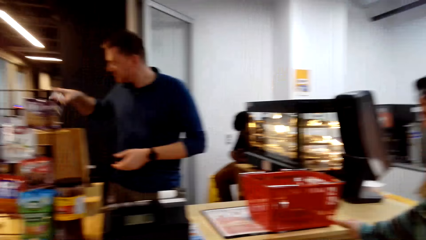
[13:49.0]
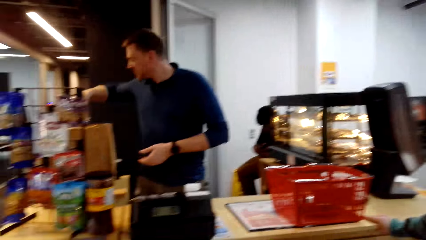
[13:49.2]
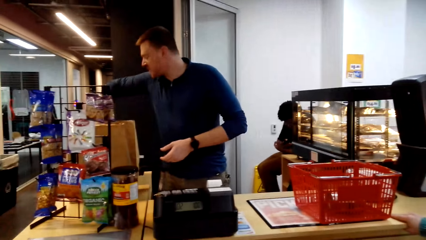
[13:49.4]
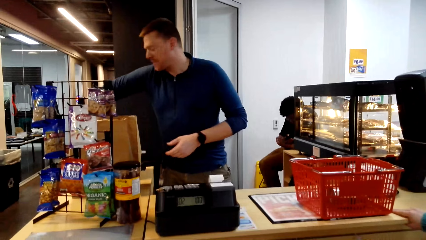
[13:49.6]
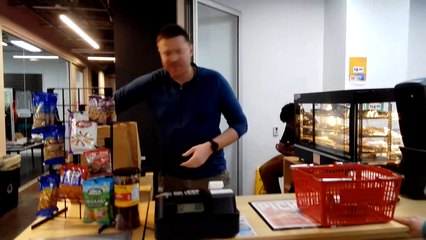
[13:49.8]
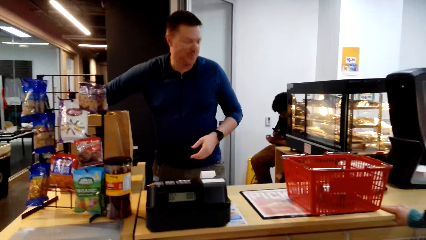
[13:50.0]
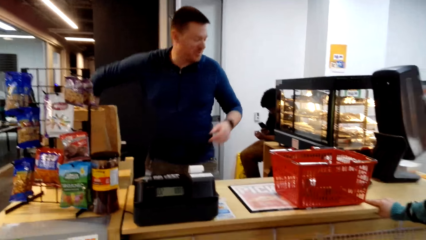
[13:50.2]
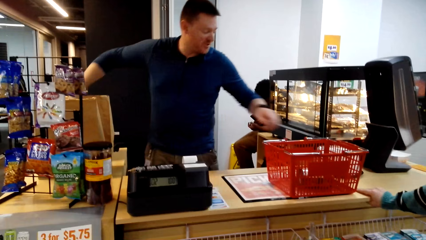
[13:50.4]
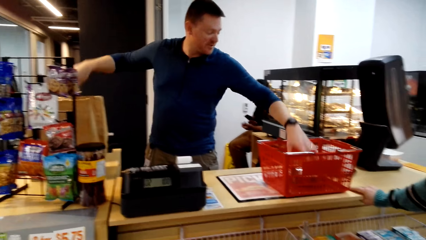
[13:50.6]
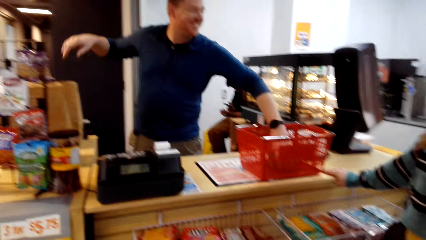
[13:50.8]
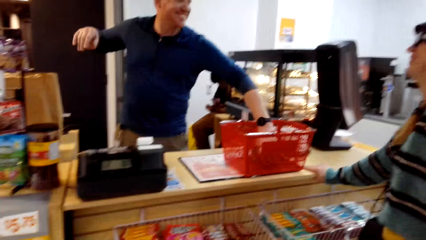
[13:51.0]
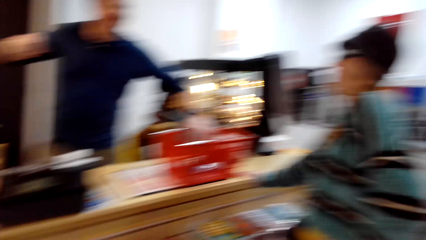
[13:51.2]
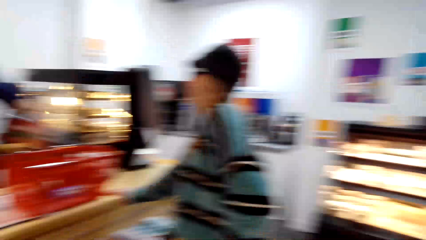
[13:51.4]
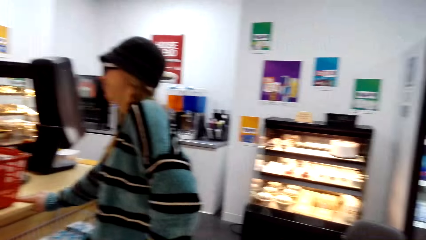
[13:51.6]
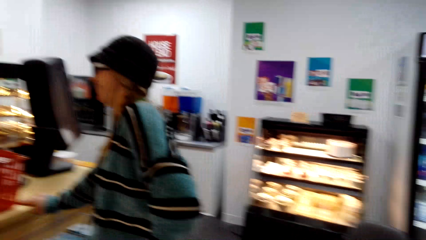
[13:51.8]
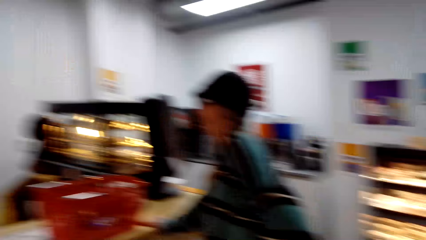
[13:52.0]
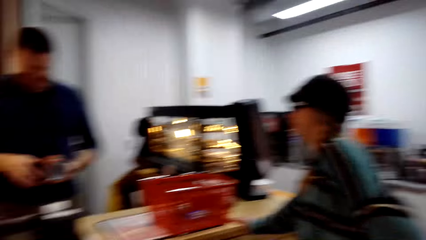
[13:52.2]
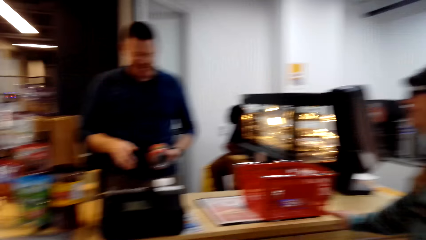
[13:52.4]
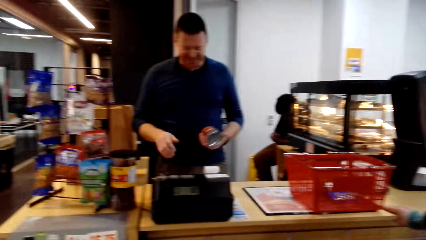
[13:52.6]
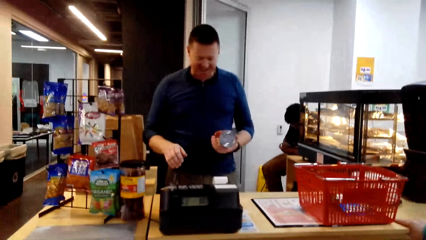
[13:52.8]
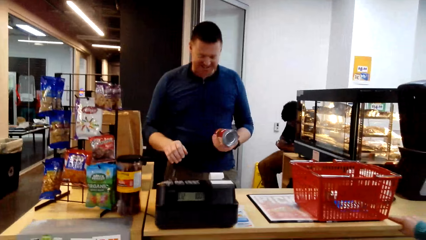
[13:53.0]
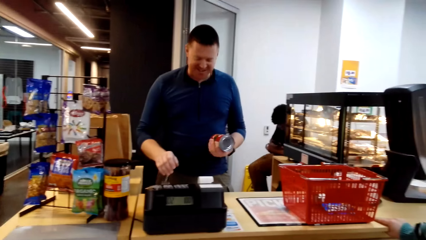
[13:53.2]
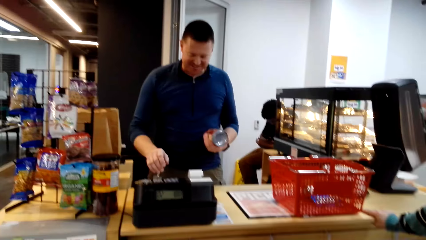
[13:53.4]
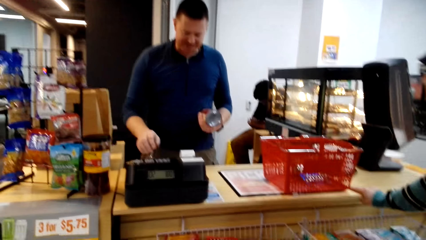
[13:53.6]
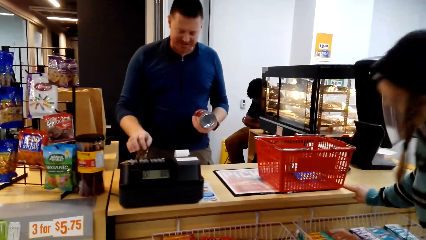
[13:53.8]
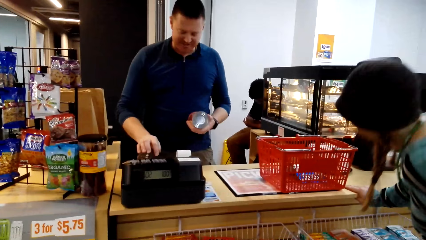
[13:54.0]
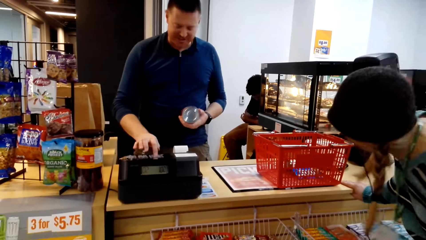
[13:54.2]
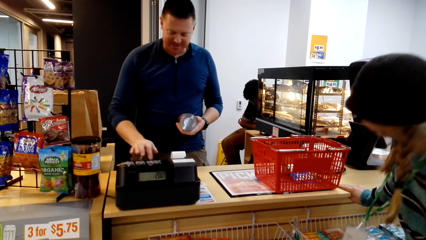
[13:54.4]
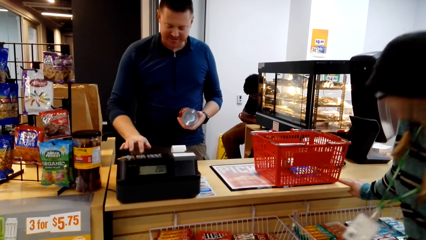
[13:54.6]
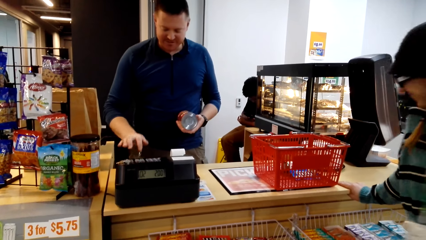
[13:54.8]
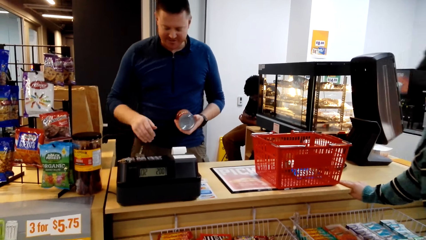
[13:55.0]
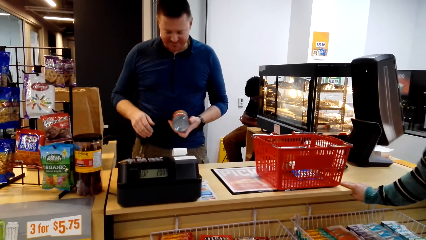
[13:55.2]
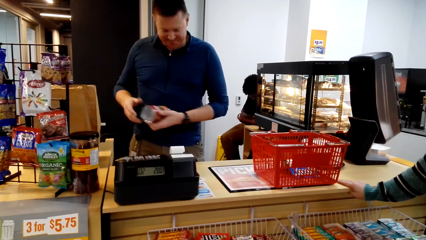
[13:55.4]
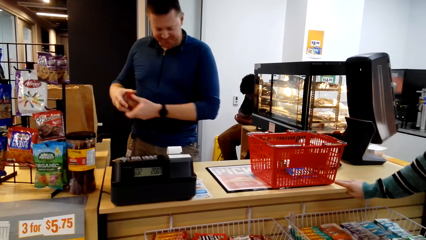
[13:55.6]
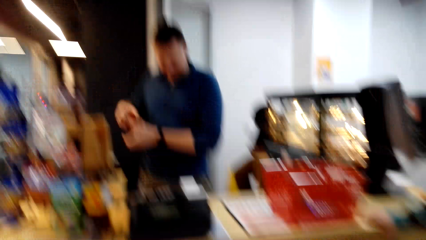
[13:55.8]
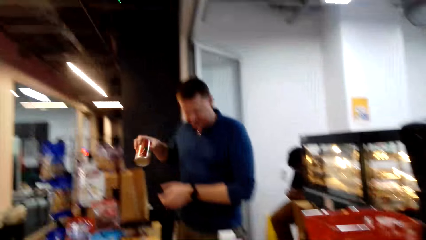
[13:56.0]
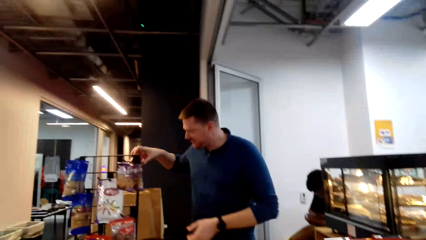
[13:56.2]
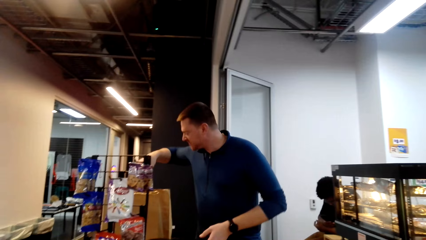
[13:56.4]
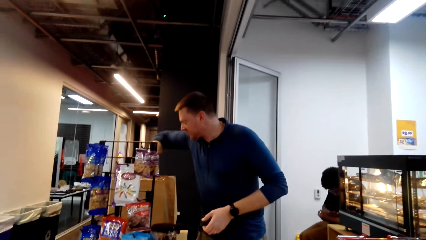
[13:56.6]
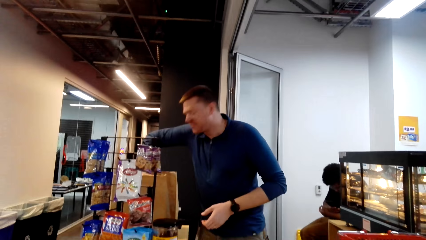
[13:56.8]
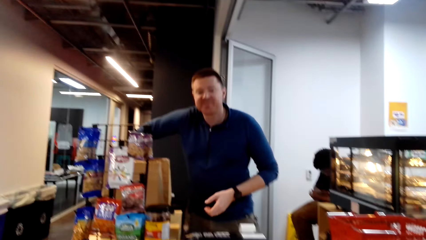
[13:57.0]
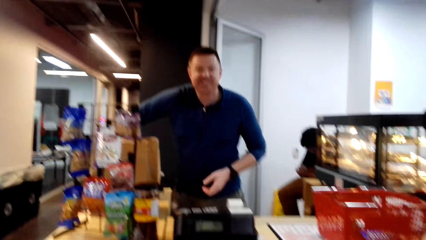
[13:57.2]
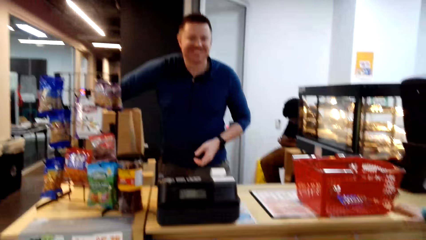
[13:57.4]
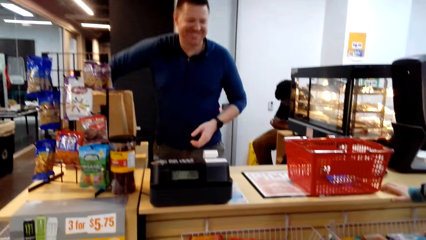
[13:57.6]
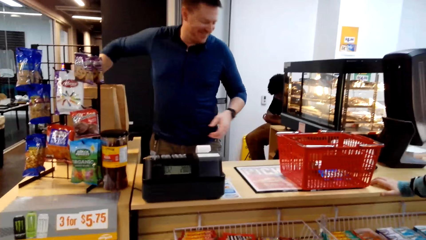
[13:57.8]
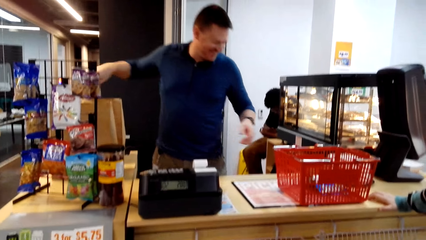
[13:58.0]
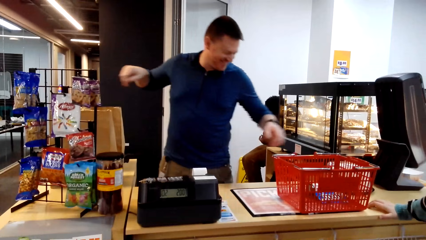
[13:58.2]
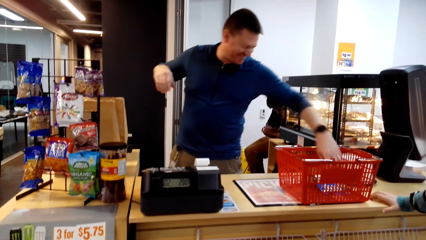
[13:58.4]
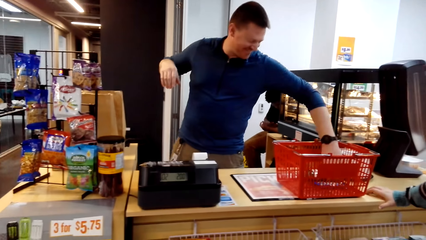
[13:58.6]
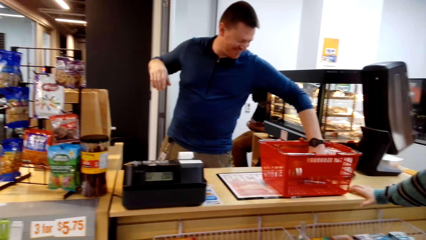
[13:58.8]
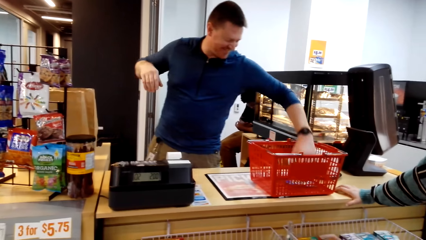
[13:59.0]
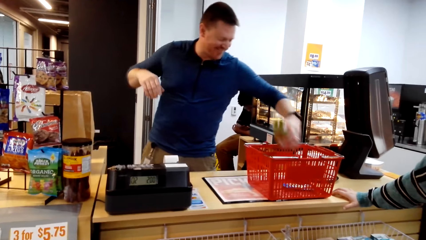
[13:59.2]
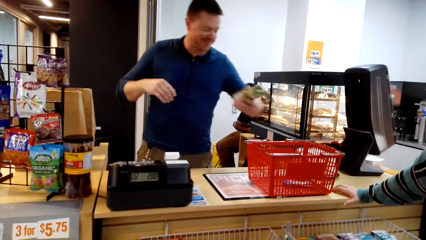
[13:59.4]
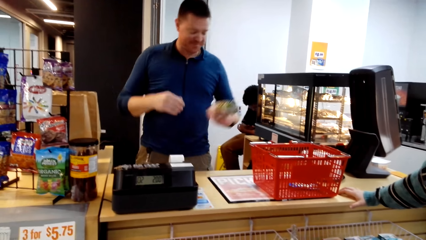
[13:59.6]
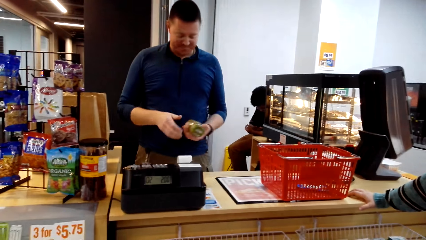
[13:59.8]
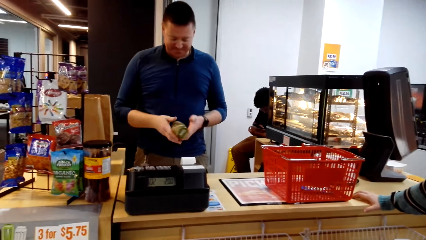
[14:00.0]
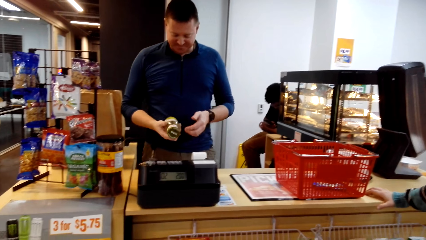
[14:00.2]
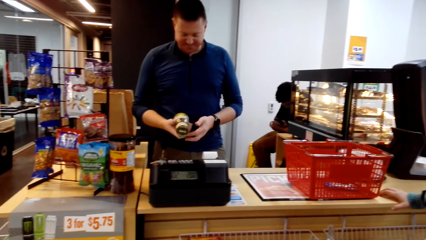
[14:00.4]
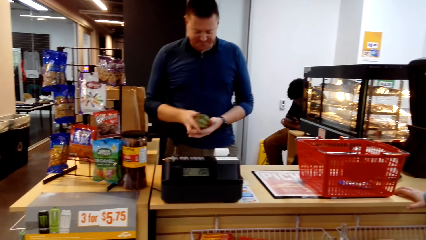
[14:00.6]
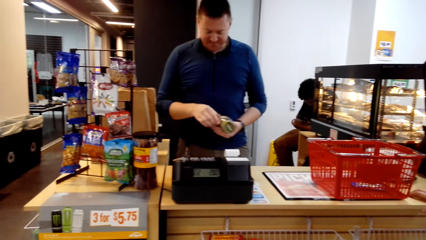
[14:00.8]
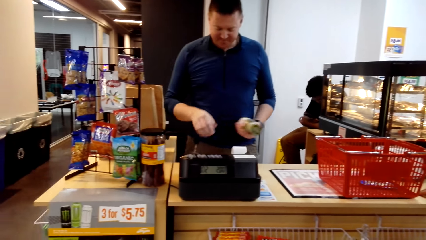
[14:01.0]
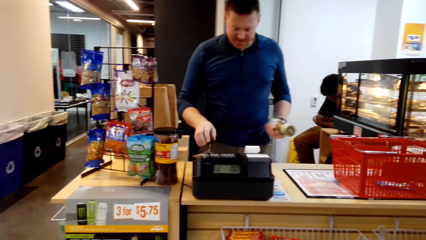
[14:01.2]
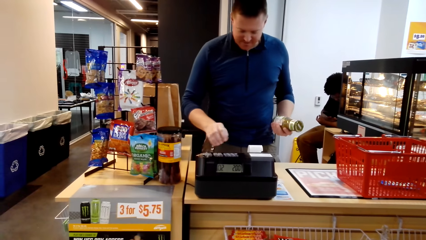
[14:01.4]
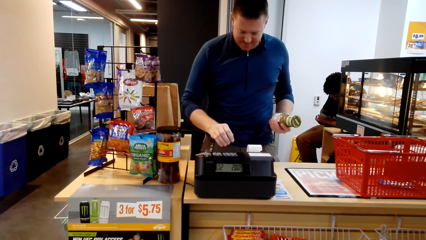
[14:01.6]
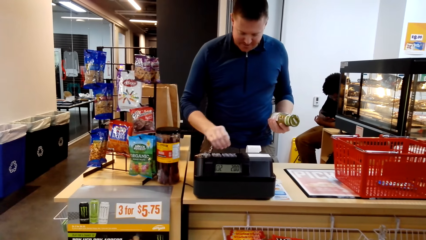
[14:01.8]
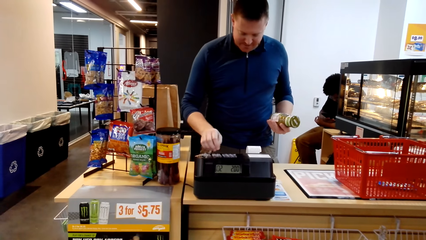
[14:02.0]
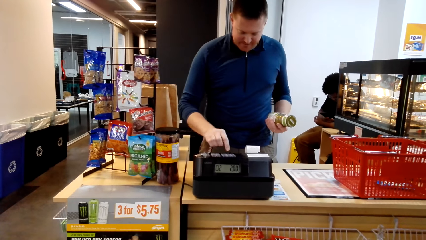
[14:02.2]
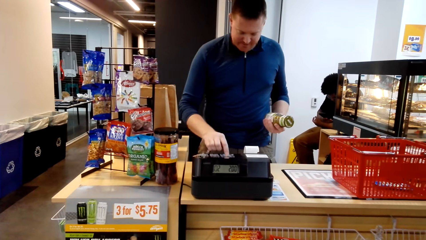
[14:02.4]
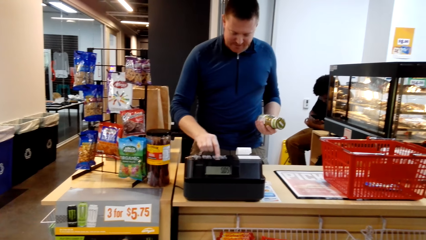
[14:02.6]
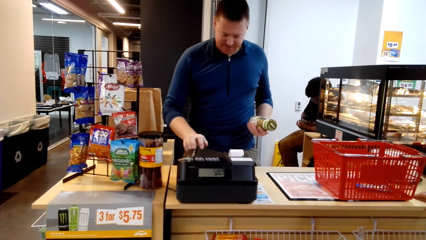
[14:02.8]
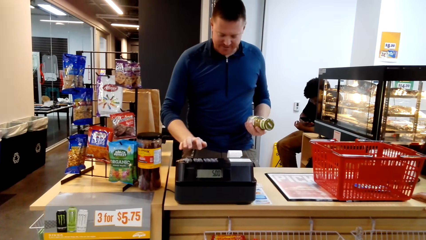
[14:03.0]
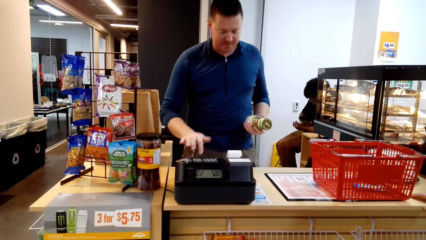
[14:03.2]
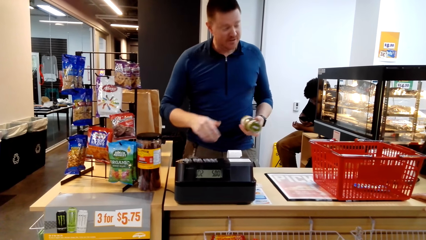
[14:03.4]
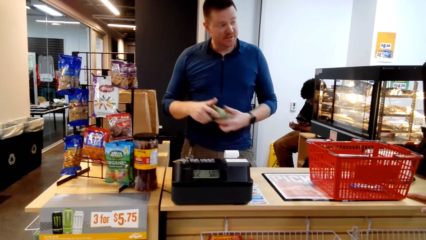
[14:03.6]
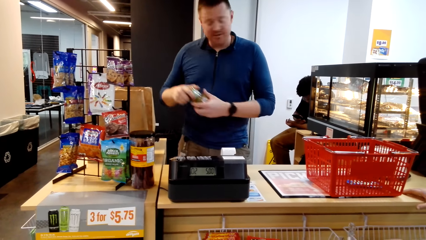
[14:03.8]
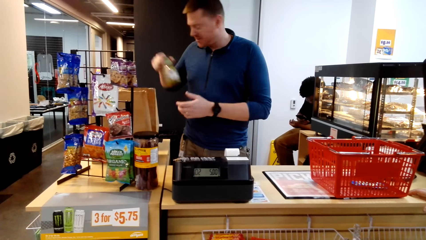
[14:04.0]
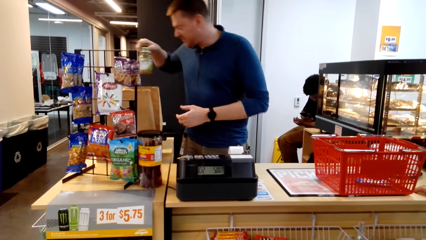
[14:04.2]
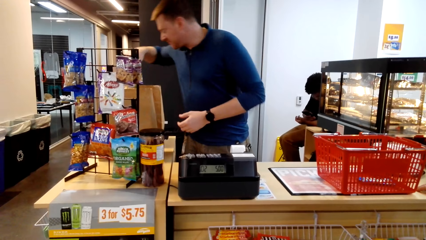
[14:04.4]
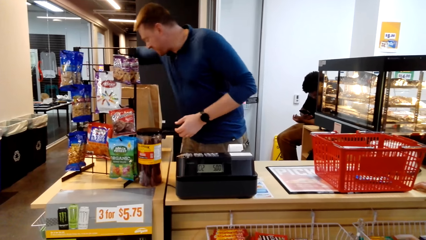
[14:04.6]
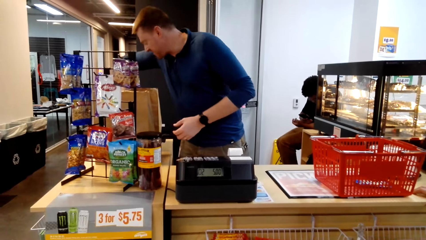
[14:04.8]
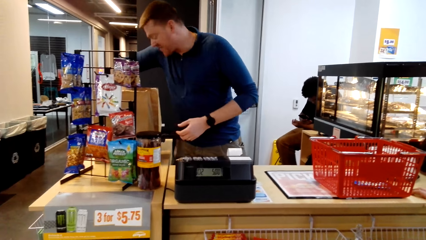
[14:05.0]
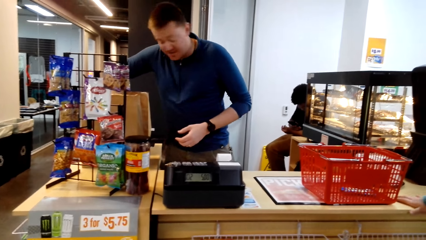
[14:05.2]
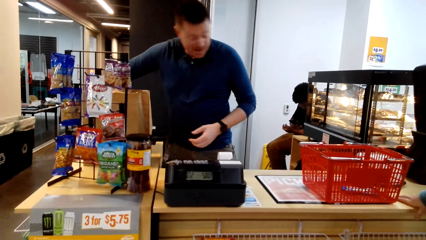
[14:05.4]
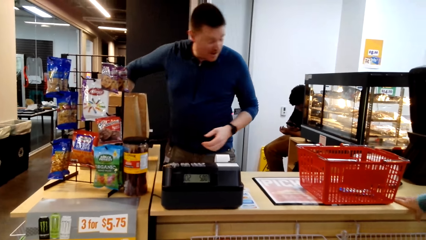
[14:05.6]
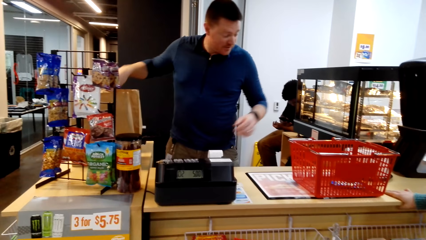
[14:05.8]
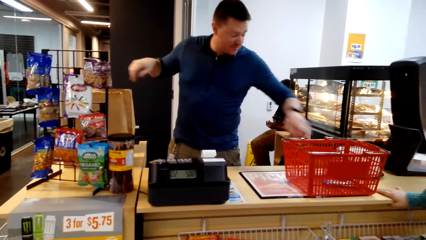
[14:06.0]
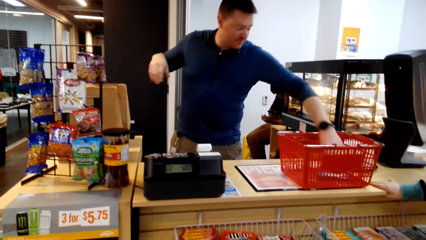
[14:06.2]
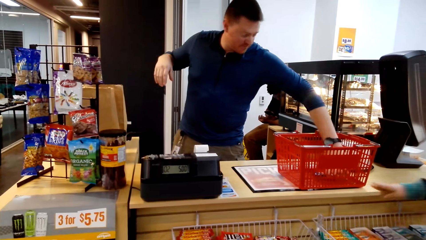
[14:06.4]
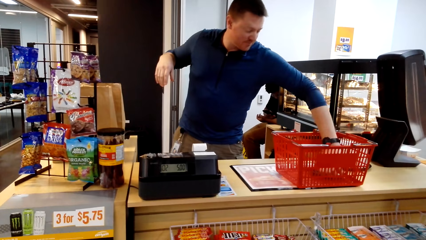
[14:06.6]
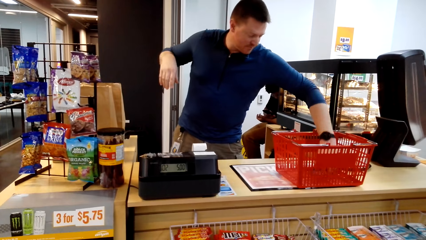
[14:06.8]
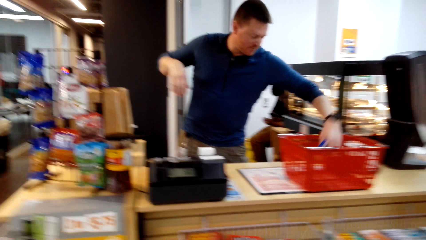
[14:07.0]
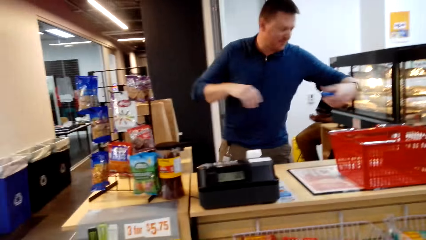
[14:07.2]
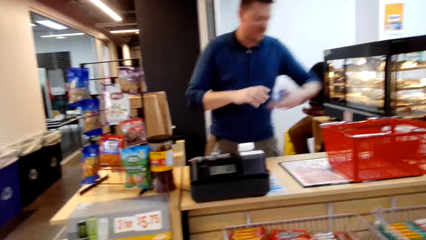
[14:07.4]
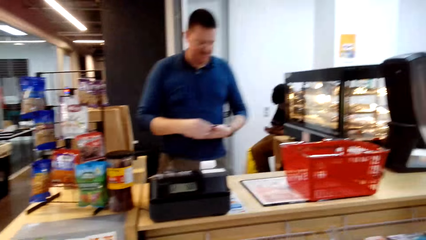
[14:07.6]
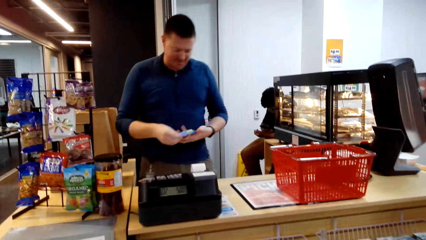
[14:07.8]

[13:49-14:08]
A man puts the item in the packet or packing bag. He takes another item, sauce, from the basket trolley. He looks at the item. A woman moves her head. The man puts the sauce in the packing bag. The camera wearer converses. The man takes another item from the basket and looks at the item. He dials the cash register. He puts the sauce in the packing bag. He takes another item in the basket trolley.
